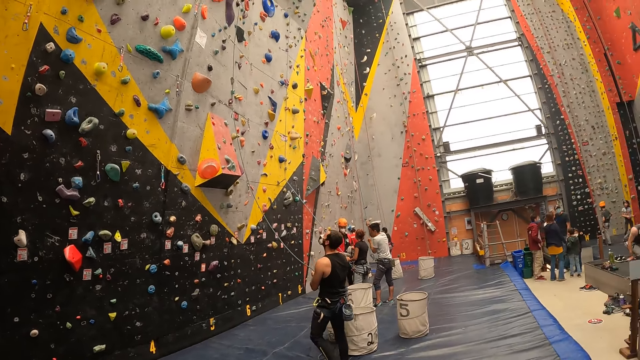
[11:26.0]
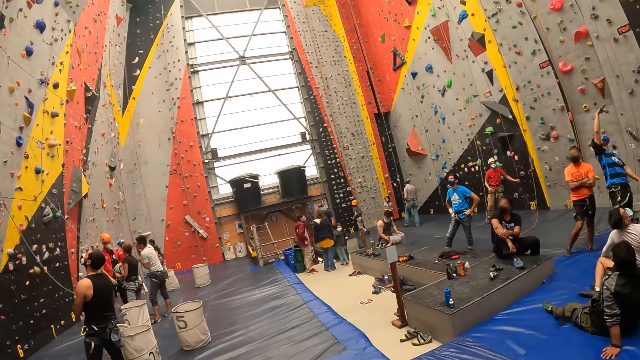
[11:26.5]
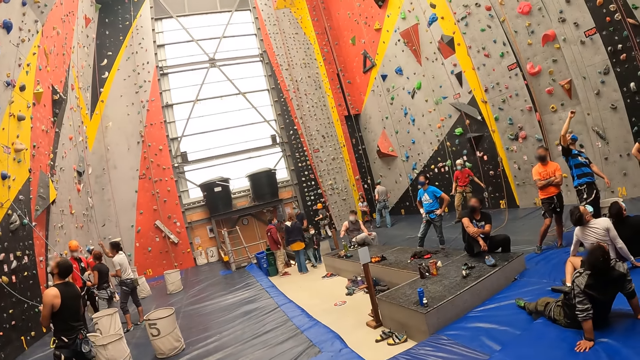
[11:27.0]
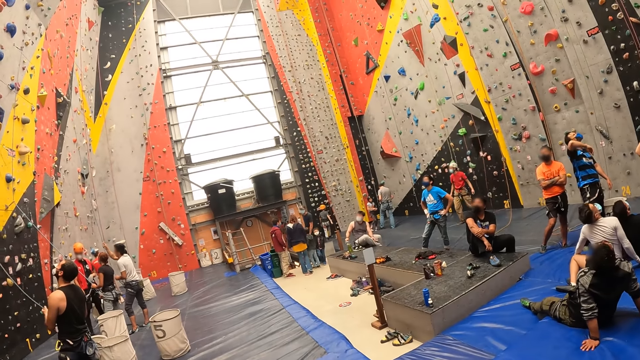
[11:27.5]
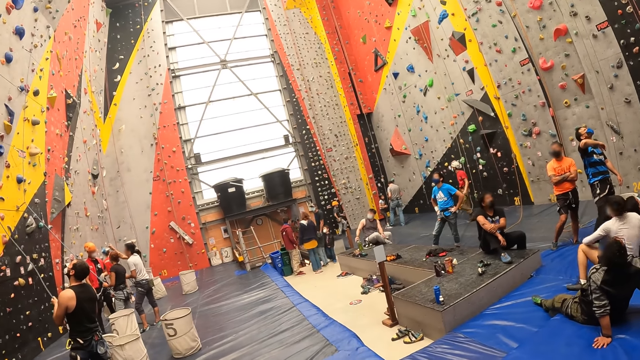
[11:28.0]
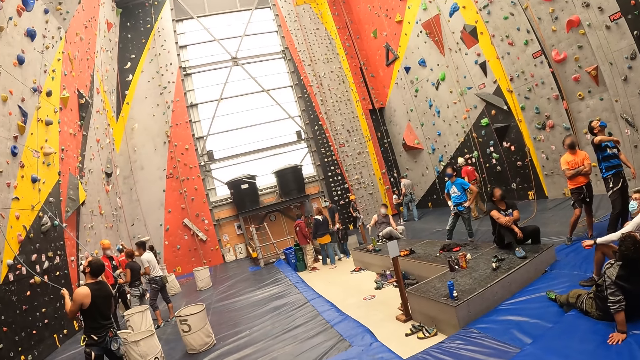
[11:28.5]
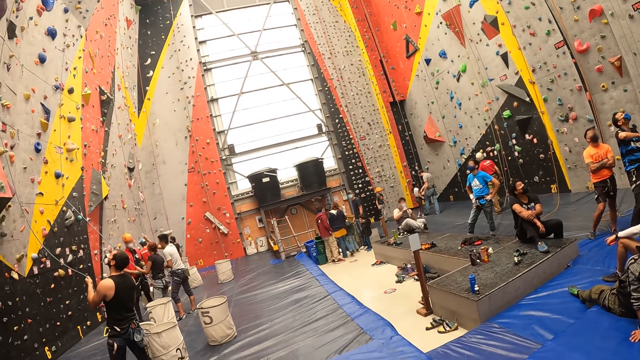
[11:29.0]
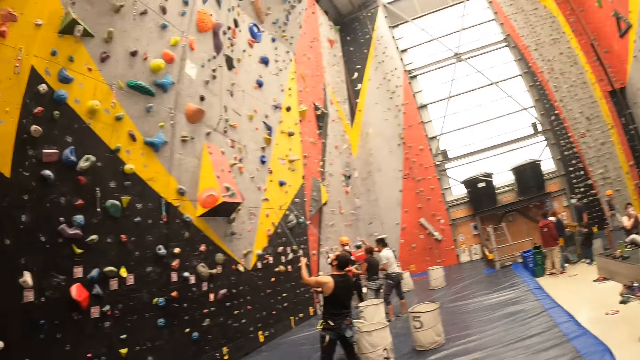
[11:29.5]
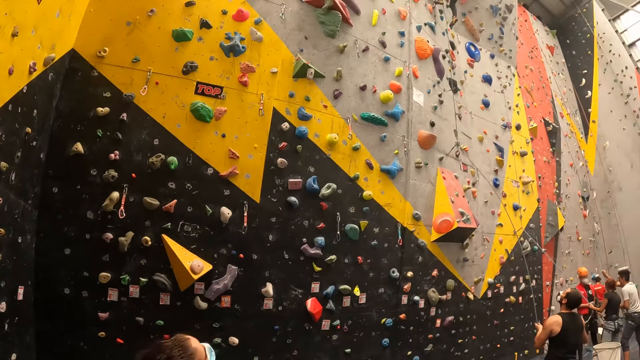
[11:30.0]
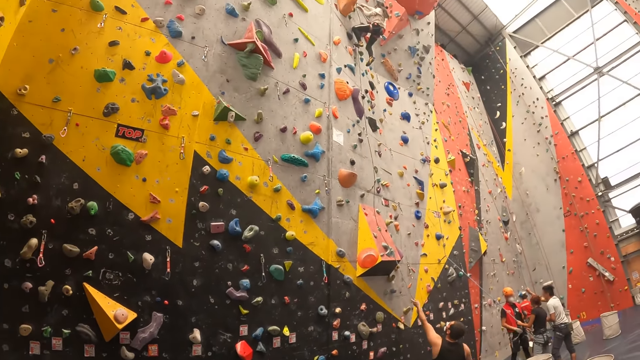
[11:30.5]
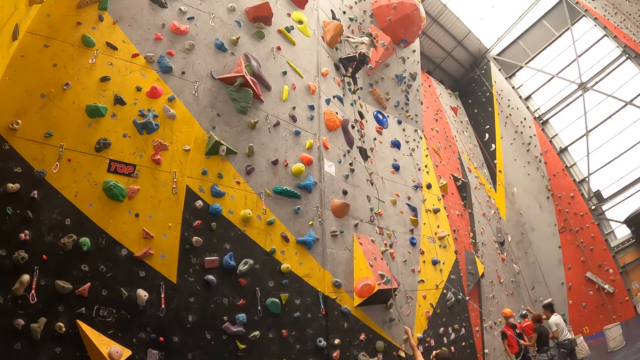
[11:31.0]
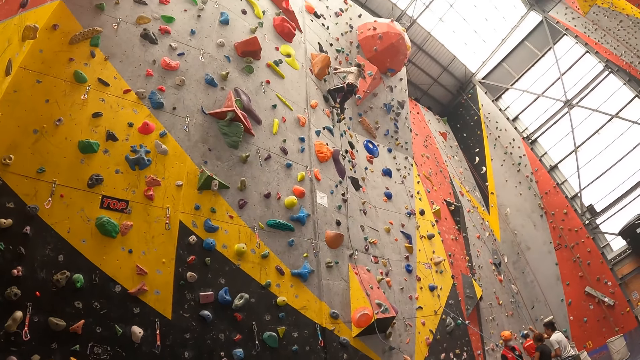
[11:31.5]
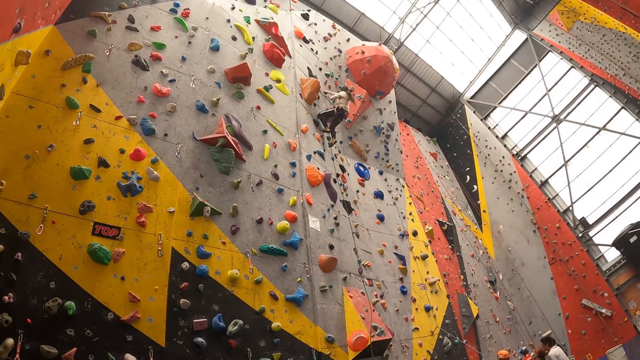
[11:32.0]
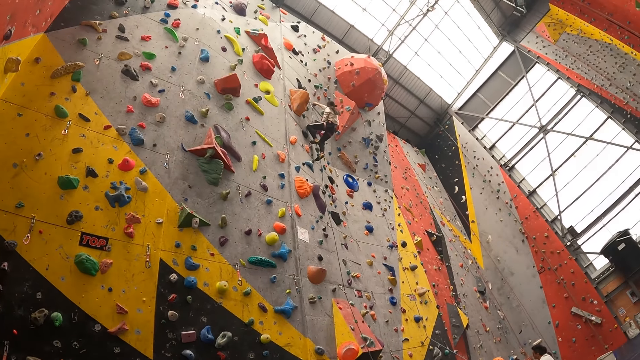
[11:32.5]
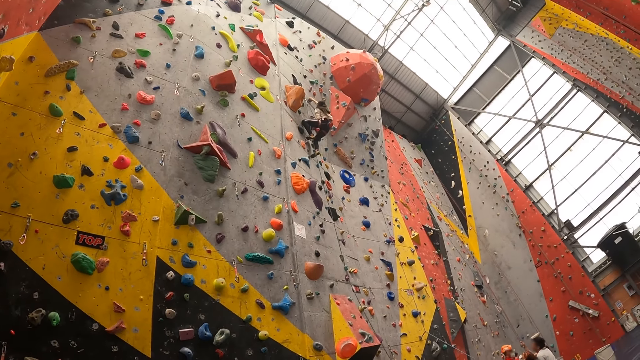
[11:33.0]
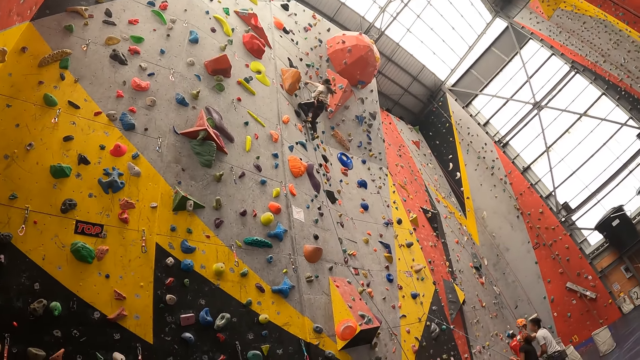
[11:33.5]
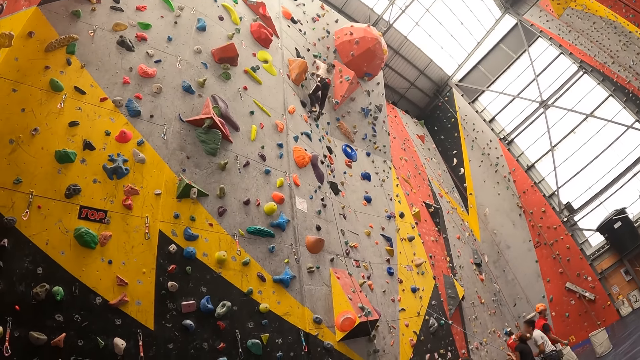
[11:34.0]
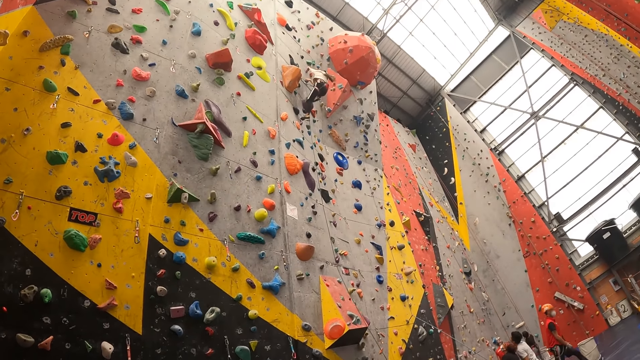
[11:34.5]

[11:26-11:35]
The camera wearer looks around.

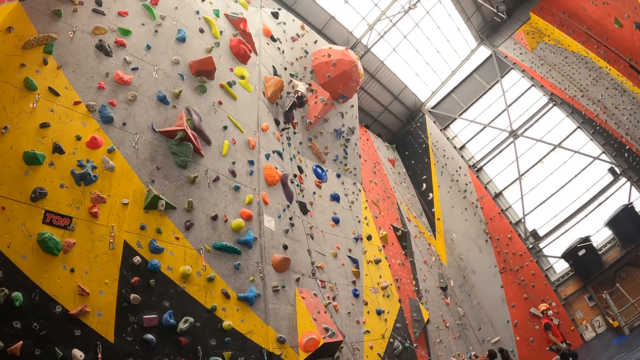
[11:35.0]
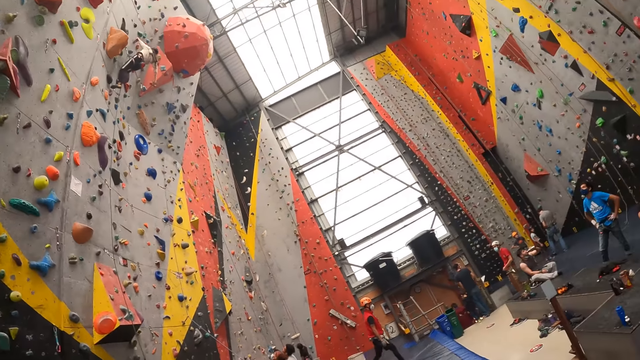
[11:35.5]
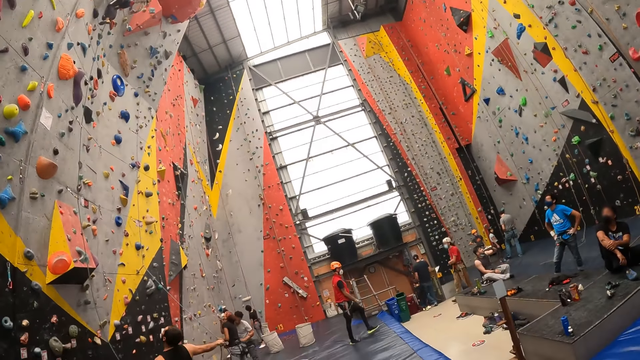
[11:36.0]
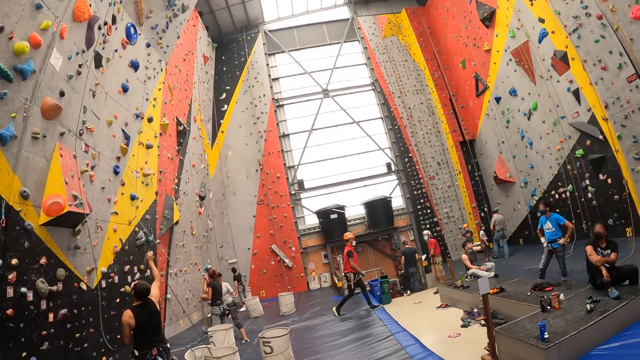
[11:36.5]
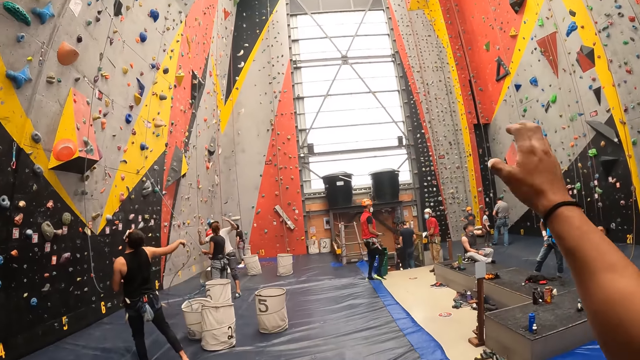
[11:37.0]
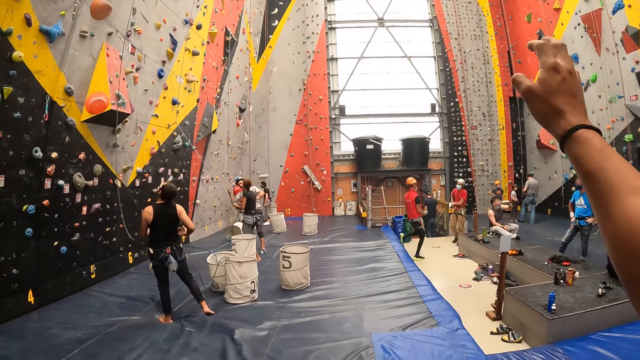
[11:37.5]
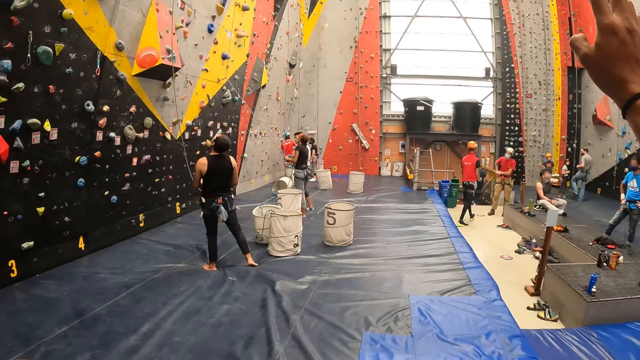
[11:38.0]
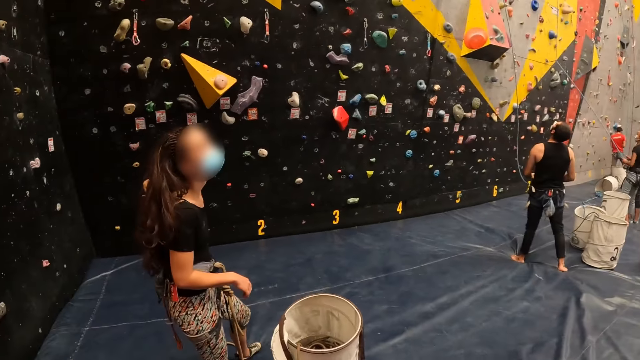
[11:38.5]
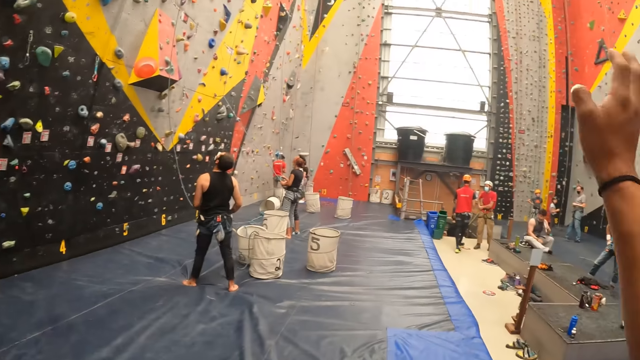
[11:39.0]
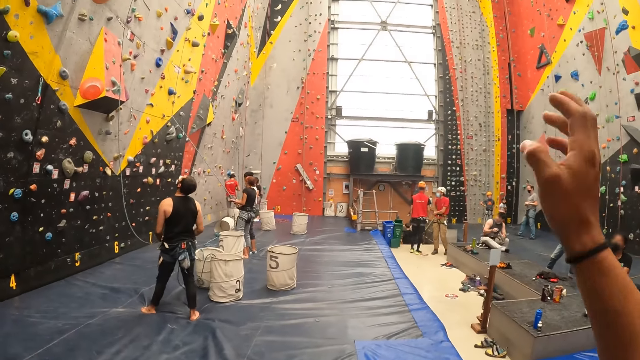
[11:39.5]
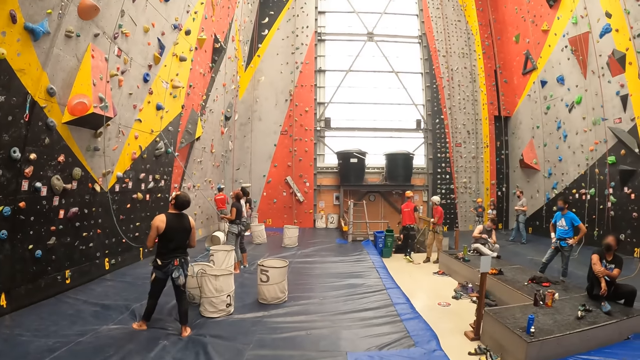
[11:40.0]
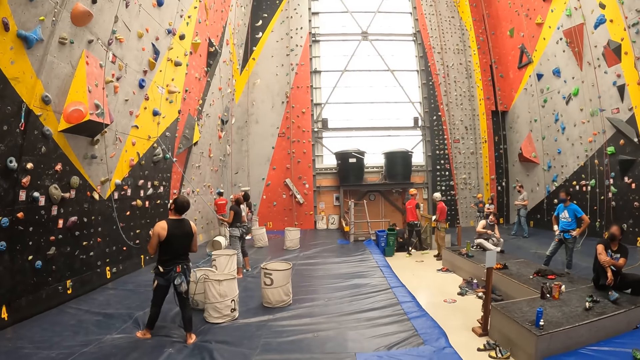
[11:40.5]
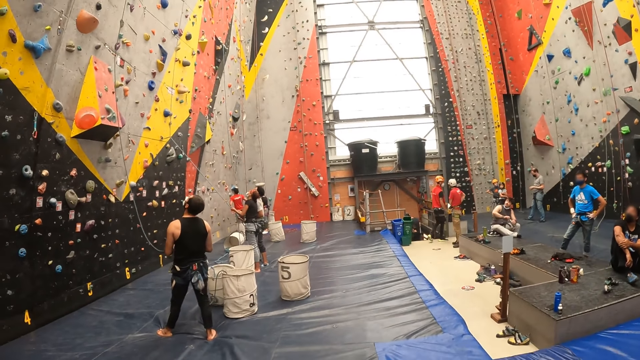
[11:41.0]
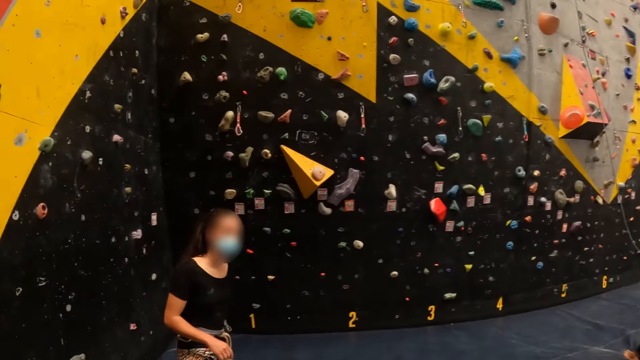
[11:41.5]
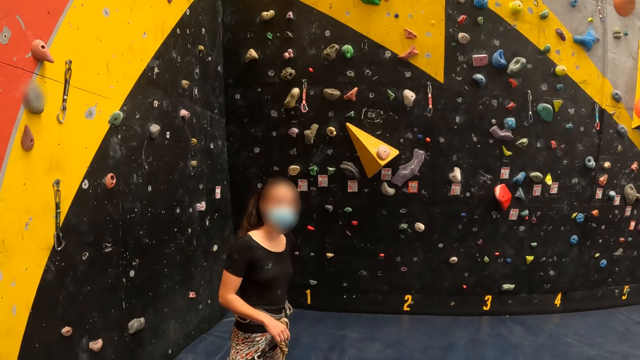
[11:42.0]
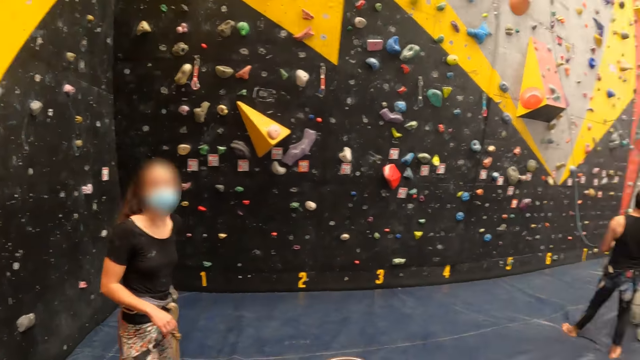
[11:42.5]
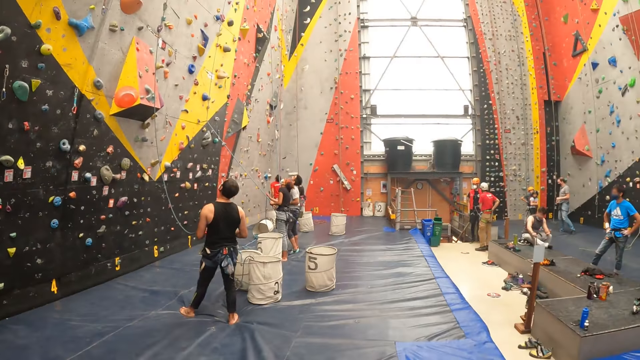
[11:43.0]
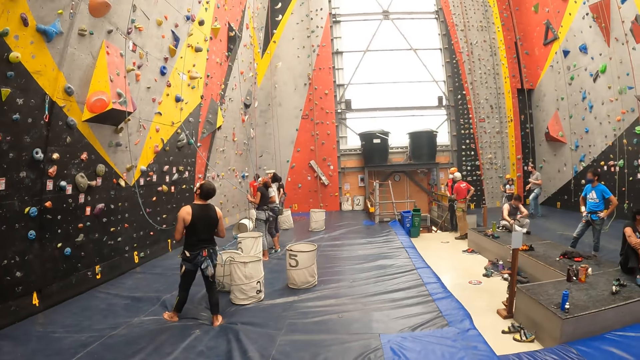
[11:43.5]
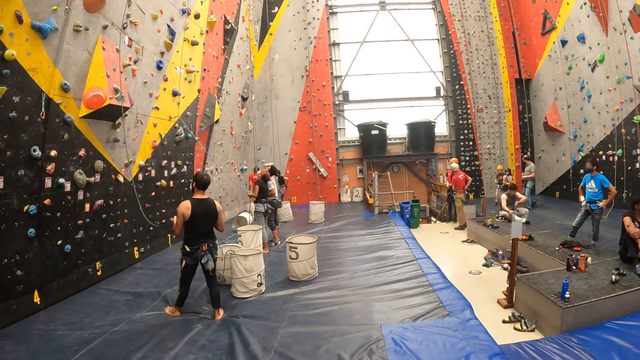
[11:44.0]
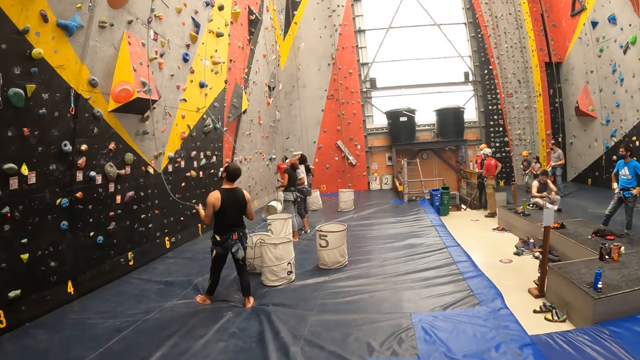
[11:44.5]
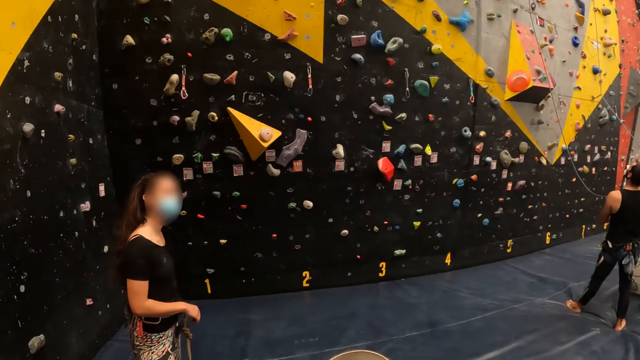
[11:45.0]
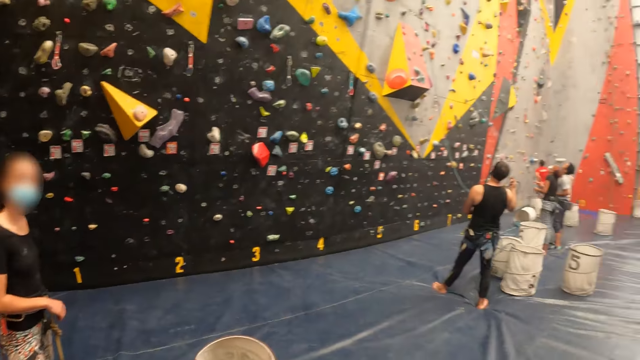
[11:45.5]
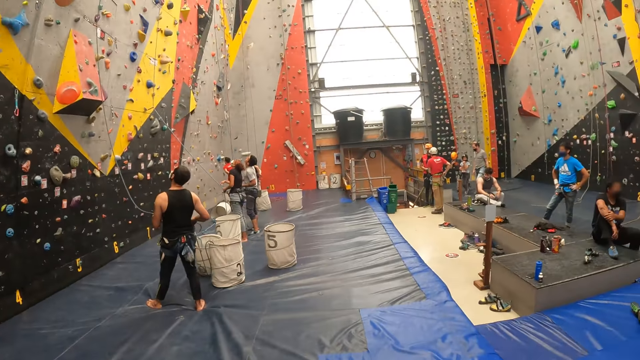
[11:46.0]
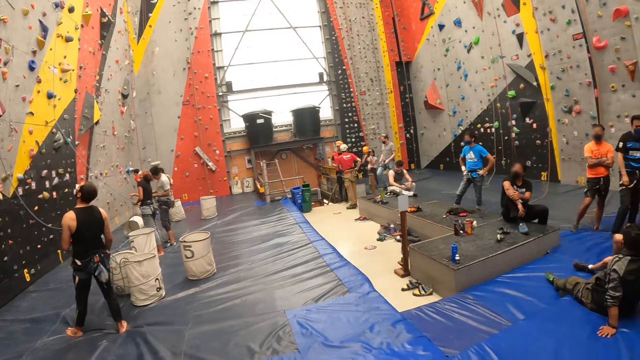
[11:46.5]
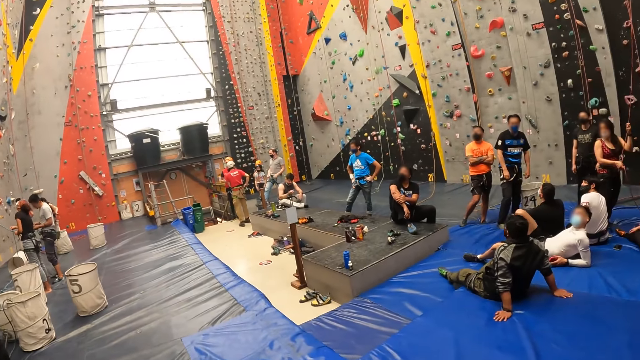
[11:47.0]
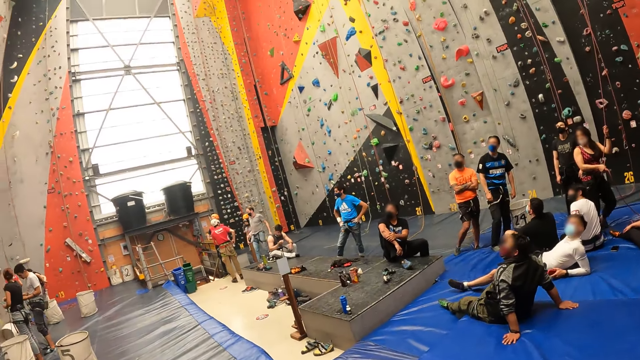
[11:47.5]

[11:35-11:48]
The camera wearer lifts the right hand up. They look at a person. The person talks to the camera wearer.
